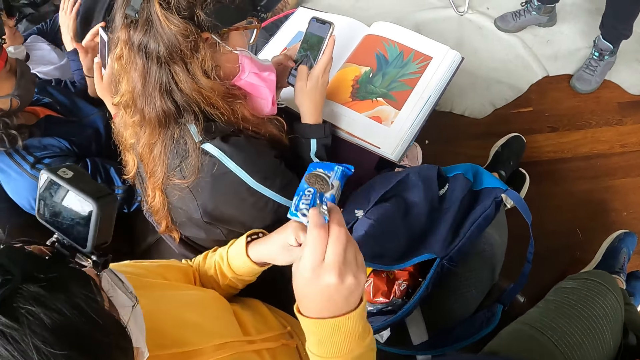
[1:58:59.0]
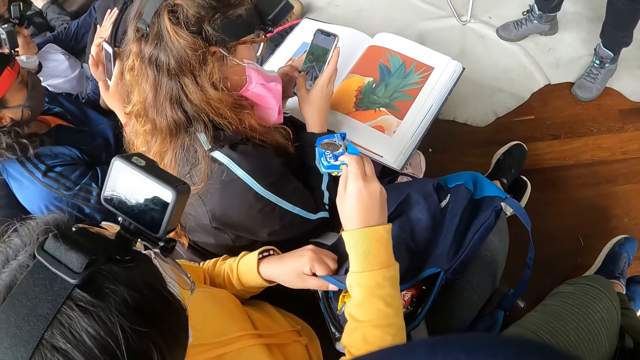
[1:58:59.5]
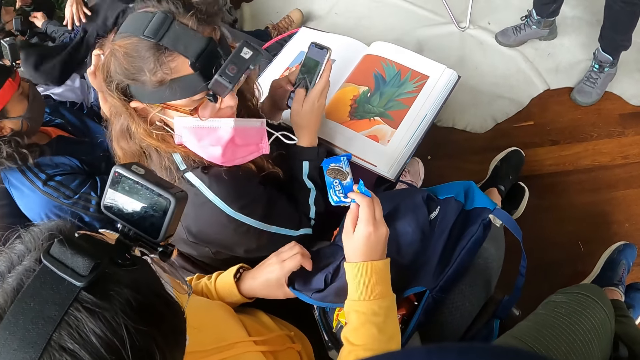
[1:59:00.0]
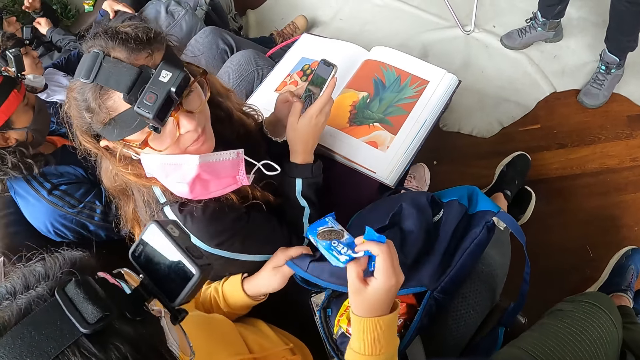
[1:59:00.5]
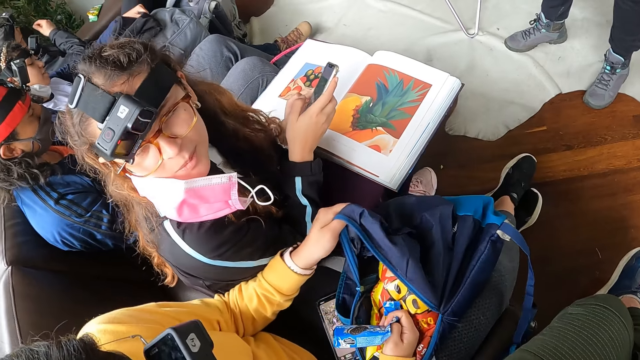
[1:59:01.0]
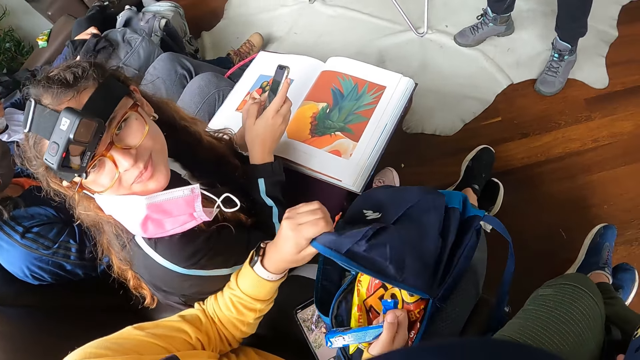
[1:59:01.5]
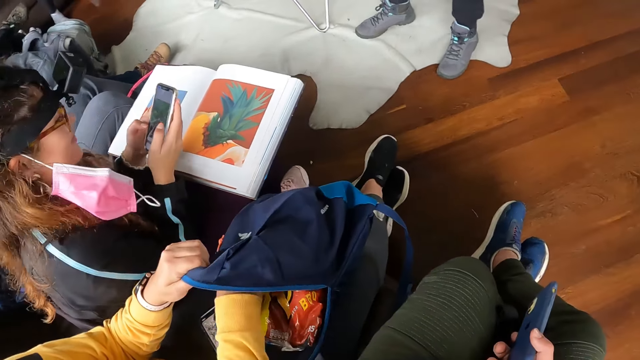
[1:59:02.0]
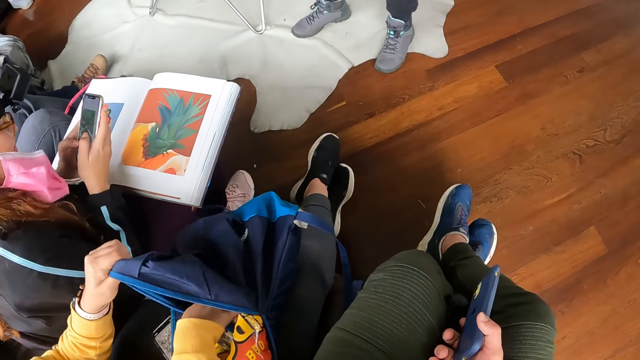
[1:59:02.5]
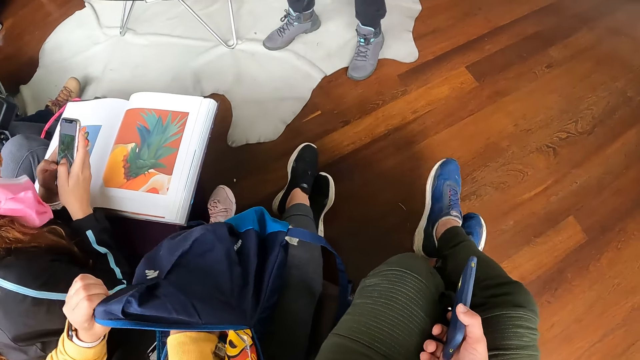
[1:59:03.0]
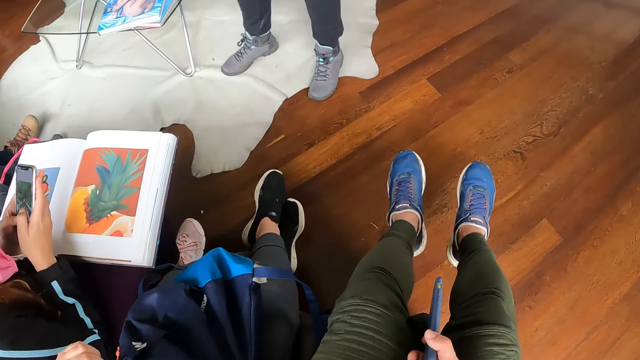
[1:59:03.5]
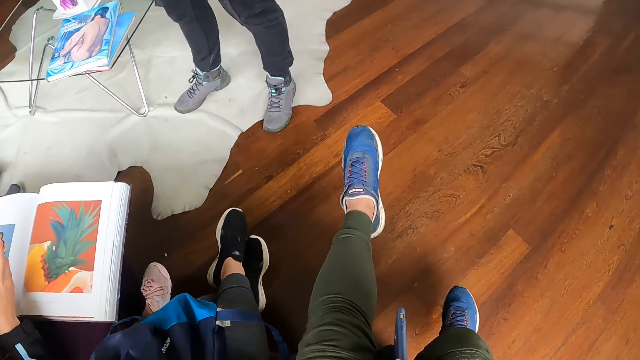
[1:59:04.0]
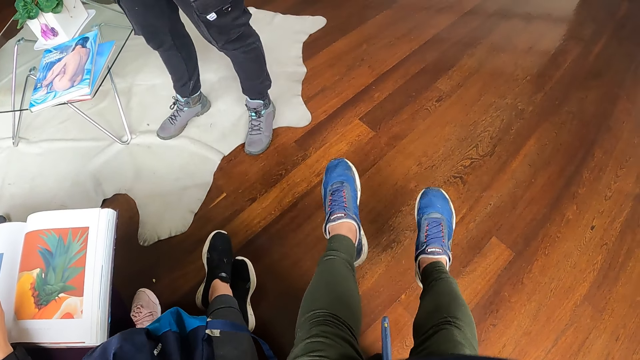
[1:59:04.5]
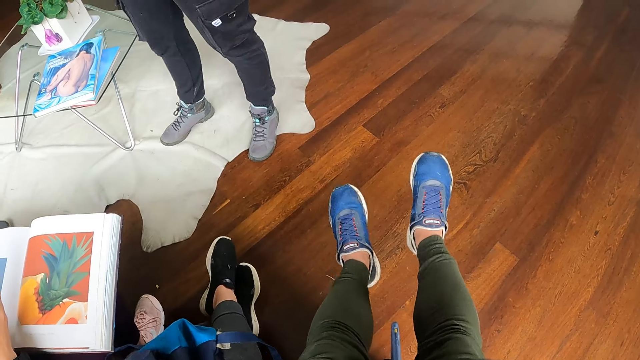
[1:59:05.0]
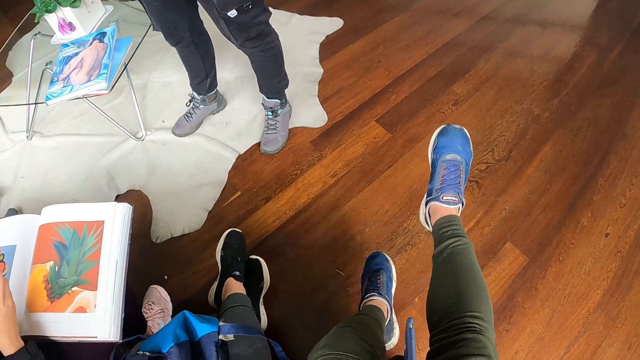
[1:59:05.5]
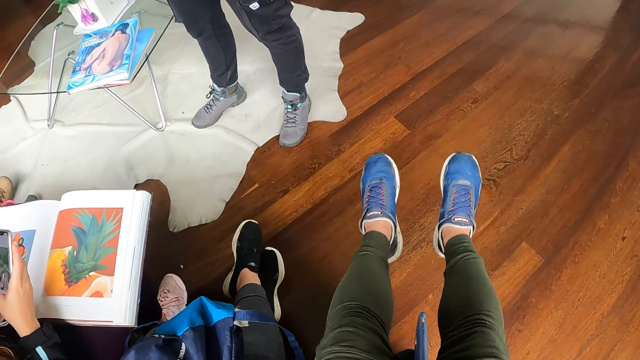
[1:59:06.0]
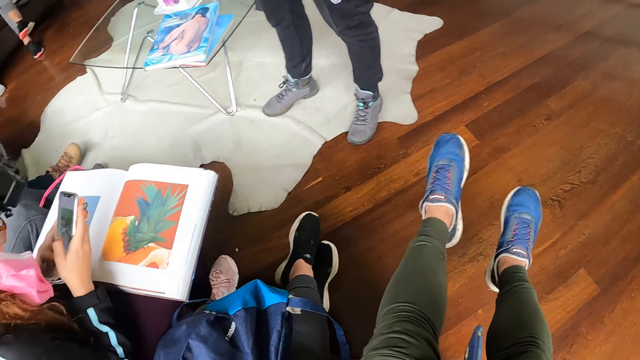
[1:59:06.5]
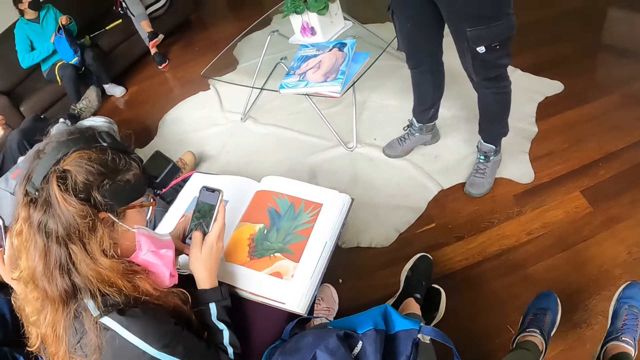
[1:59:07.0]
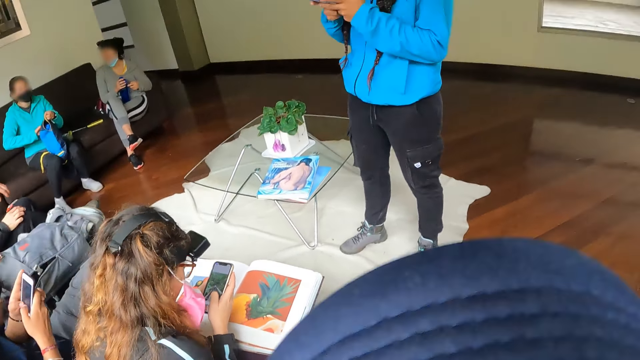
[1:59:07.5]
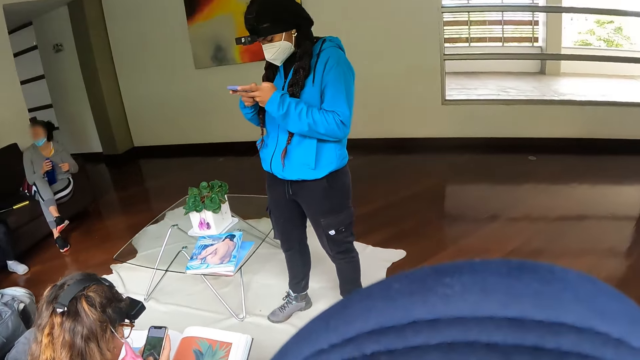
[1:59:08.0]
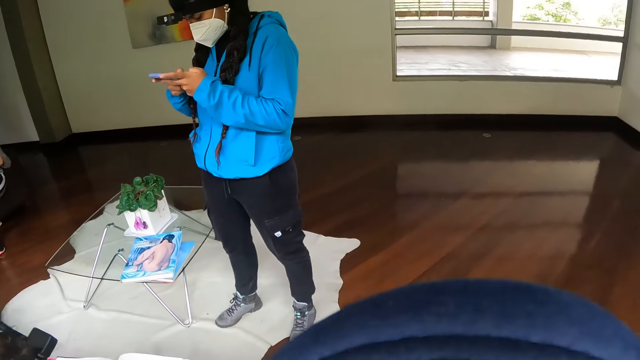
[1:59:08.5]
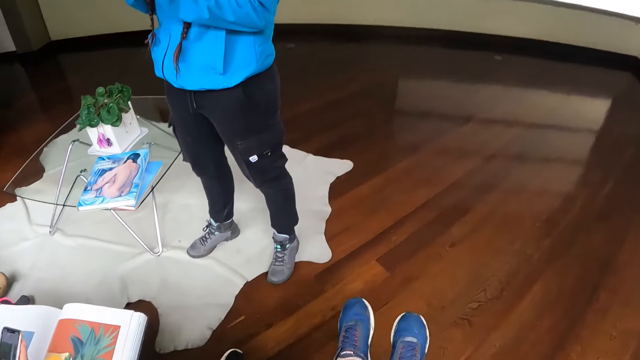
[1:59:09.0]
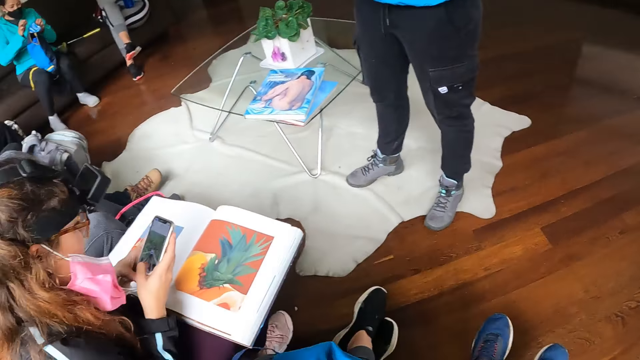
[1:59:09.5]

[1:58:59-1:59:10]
A woman offers the cookie biscuit in her right hand to another woman. A man operates a phone with his hands. The other woman interacts with the first woman. The first woman drops the cookie biscuit in her right hand into the blue bag on her lap. The first woman searches the blue bag with her right hand. The camera wearer moves her legs on the wooden floor. She spins her legs. She looks around.

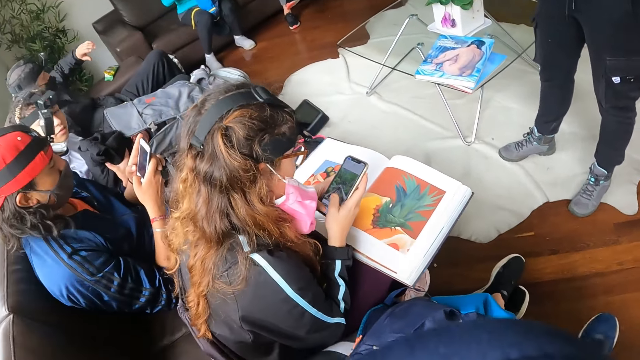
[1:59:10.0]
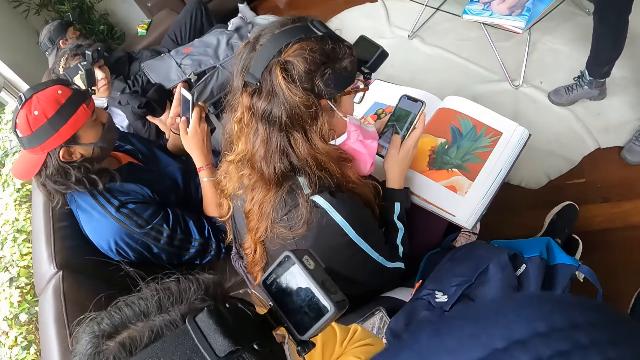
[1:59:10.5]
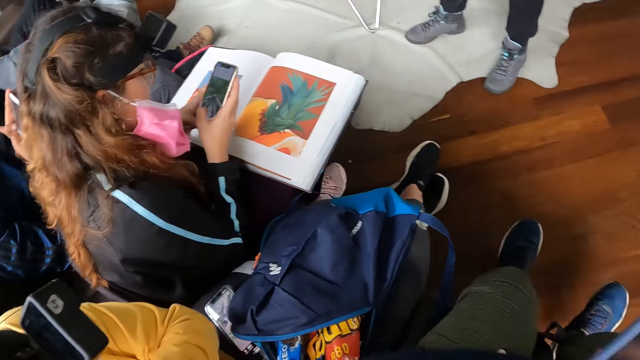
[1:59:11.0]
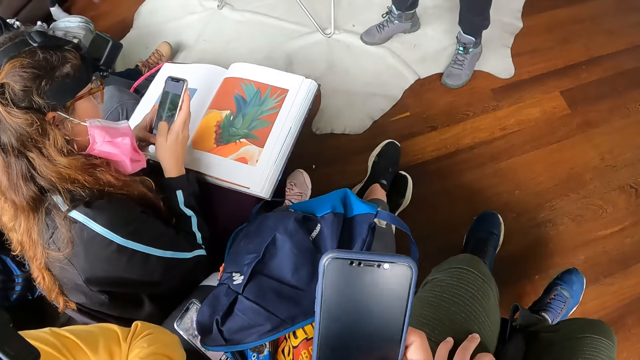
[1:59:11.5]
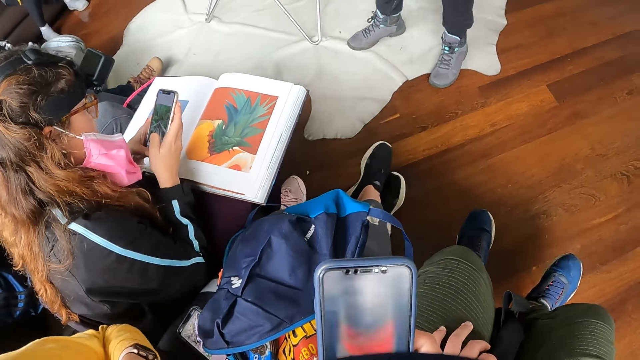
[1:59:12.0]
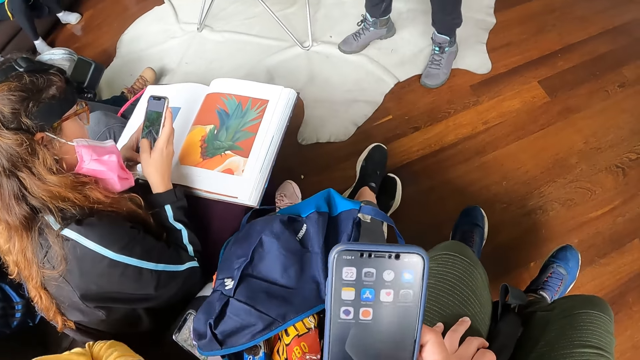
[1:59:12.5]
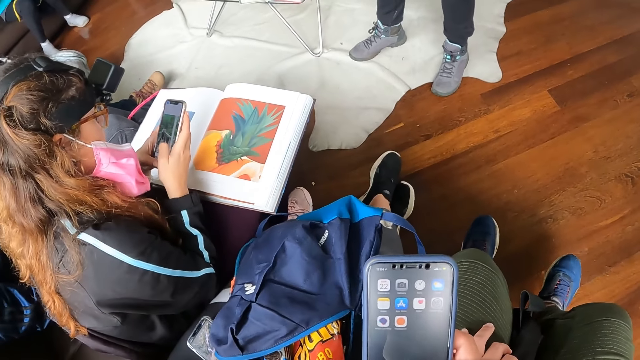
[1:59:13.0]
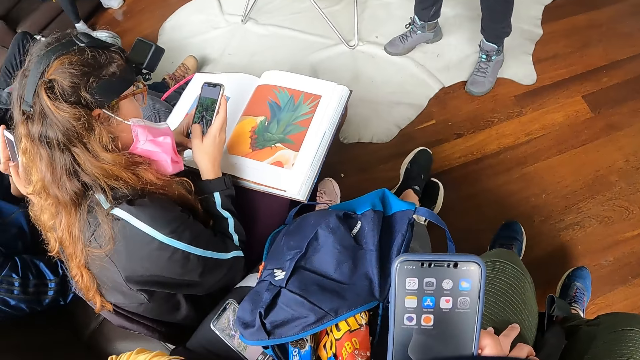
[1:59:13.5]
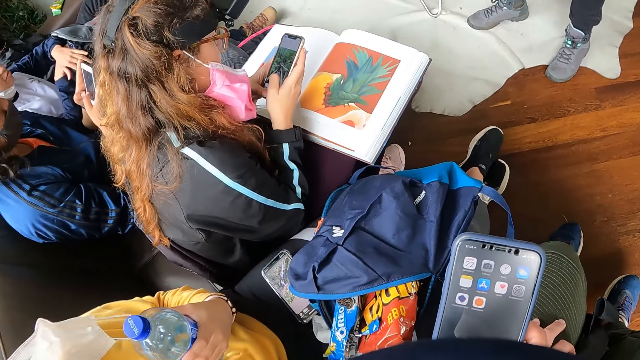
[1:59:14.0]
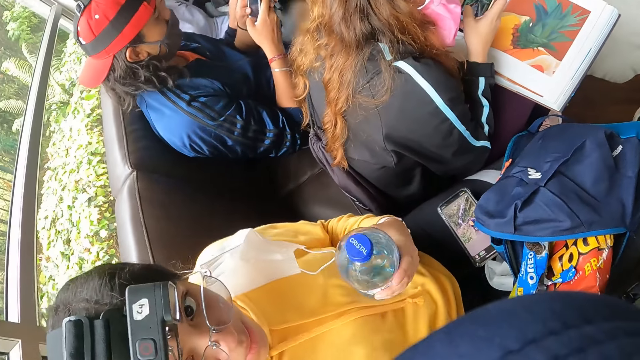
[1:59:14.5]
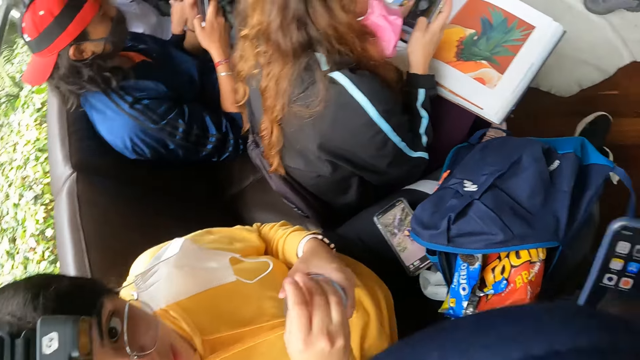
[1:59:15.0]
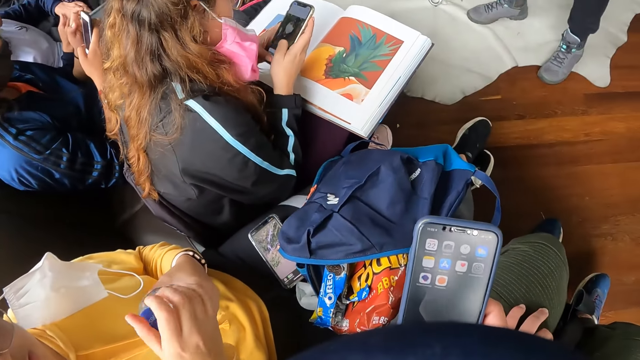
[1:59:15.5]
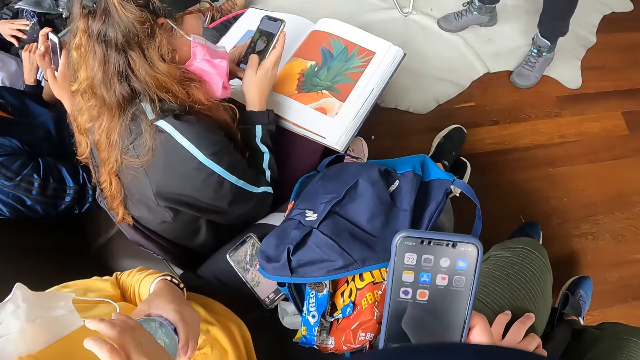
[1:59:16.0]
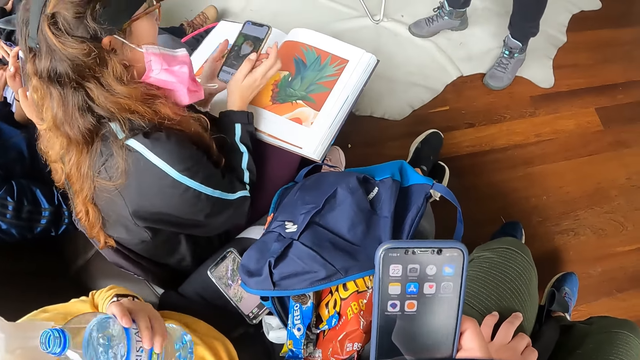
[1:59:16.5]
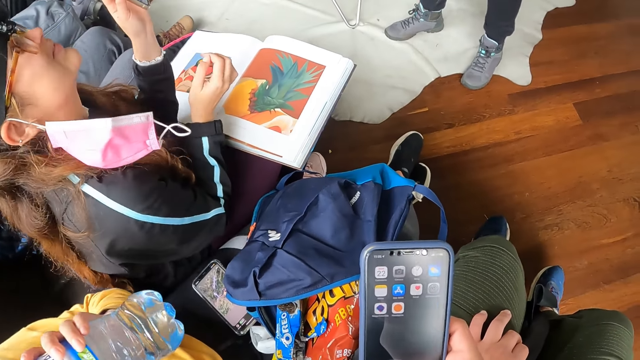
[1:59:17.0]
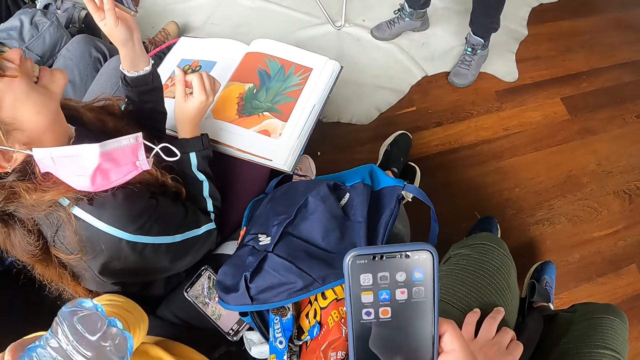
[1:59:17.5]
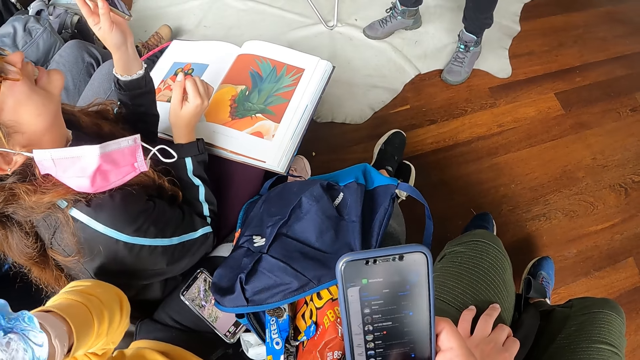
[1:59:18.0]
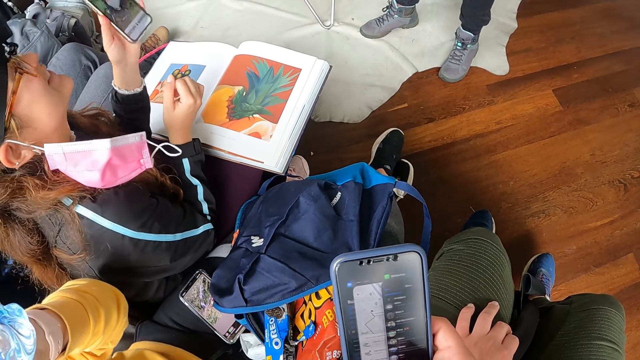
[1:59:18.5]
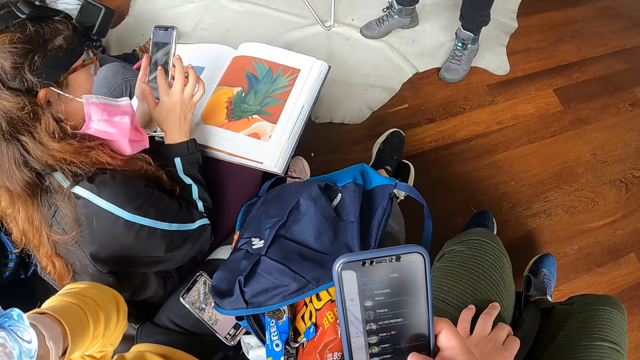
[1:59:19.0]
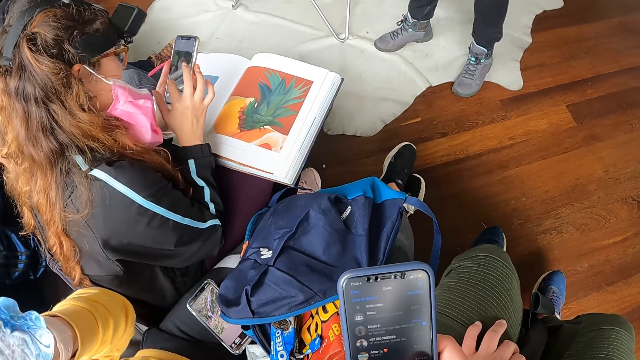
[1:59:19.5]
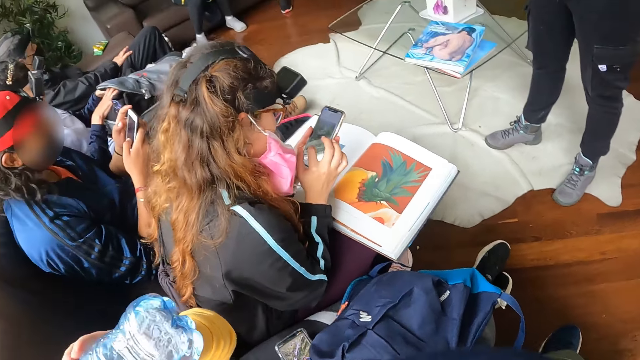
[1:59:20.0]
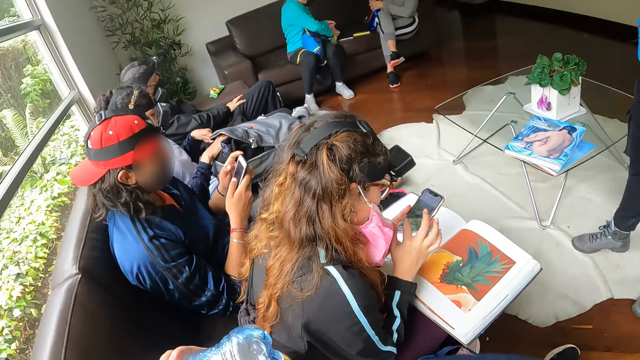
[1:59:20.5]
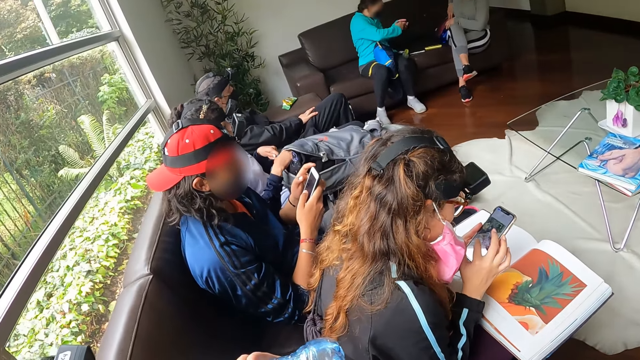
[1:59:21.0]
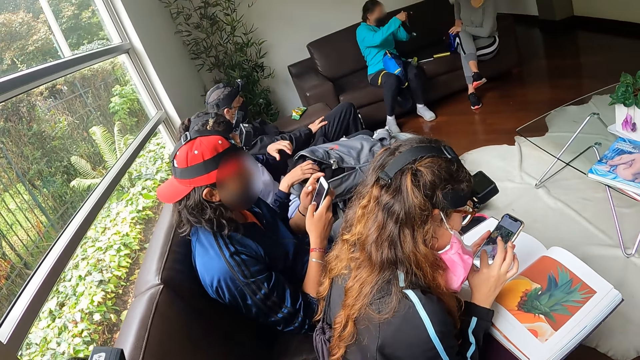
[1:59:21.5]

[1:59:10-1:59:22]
The camera wearer operates the phone with her right hand. A woman opens a water bottle in her left hand with her right hand. The camera wearer dialogues with a person. The woman drinks from the bottle in her right hand. The woman shows another woman the screen of the phone in her left hand. The camera wearer uses the phone. The first woman operates the phone with her hands. The camera wearer looks around.
